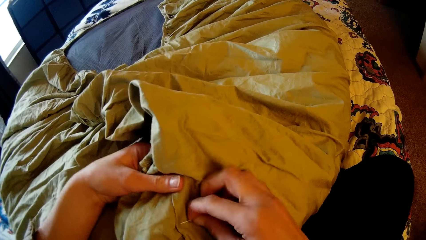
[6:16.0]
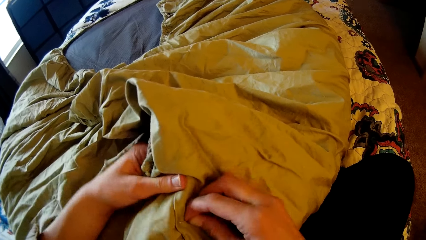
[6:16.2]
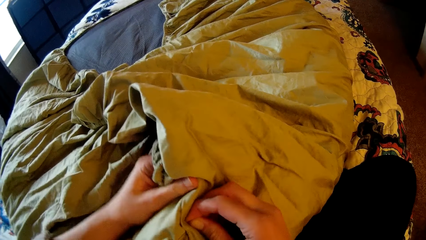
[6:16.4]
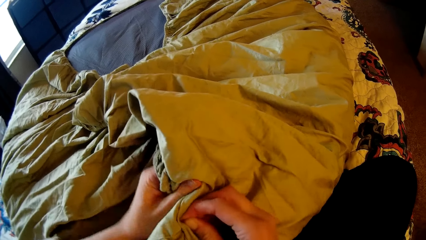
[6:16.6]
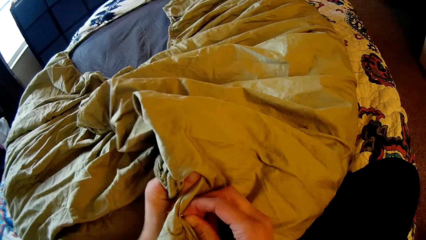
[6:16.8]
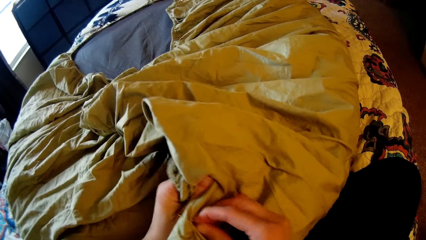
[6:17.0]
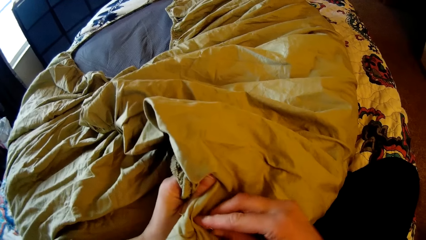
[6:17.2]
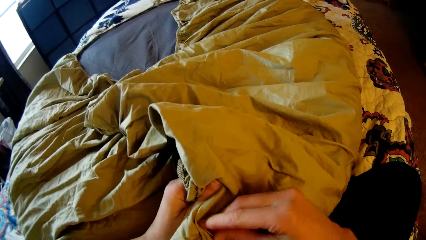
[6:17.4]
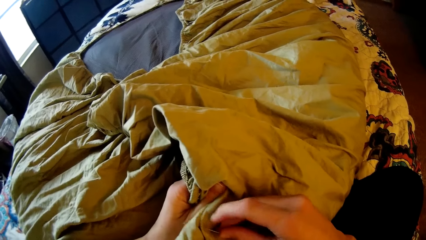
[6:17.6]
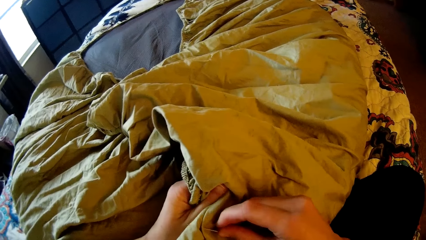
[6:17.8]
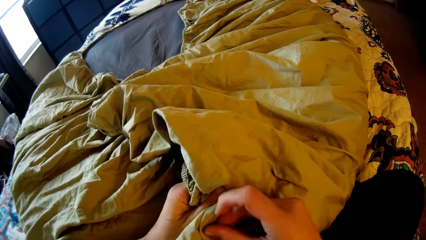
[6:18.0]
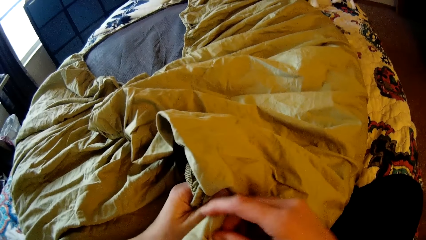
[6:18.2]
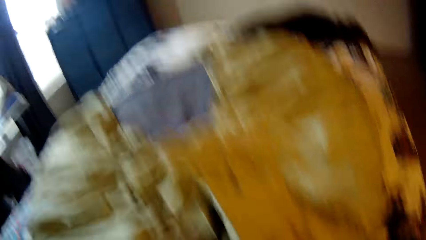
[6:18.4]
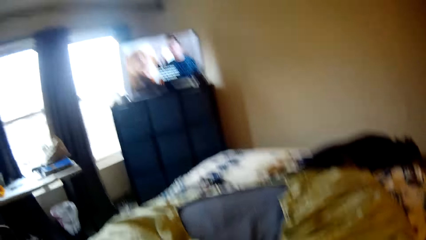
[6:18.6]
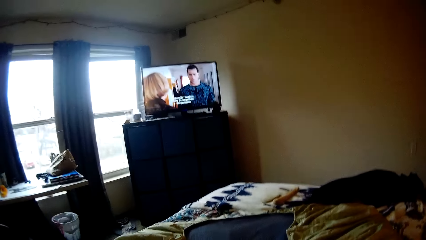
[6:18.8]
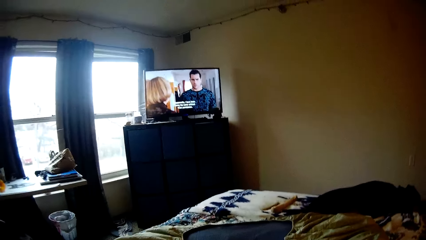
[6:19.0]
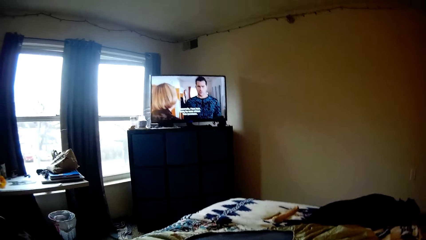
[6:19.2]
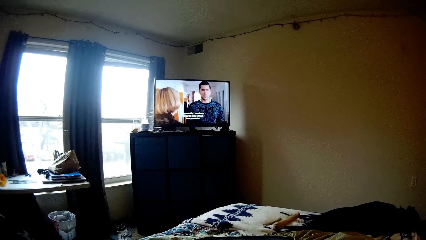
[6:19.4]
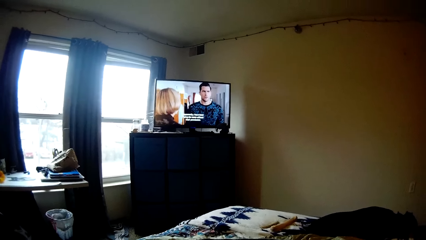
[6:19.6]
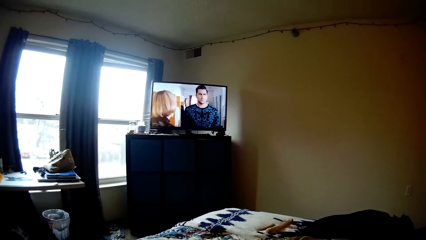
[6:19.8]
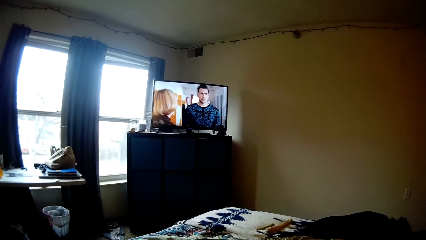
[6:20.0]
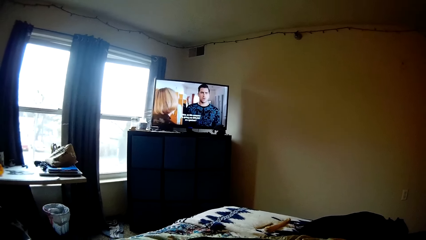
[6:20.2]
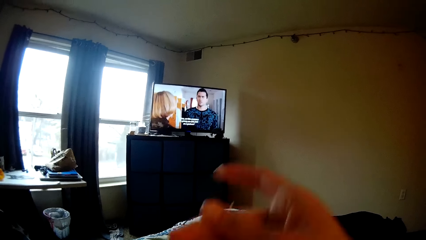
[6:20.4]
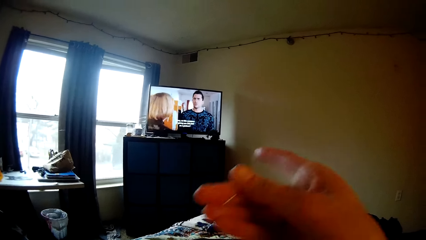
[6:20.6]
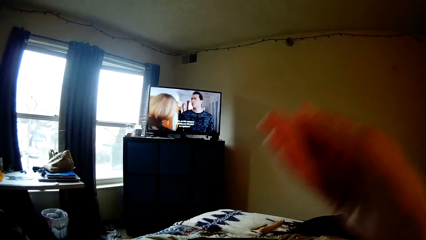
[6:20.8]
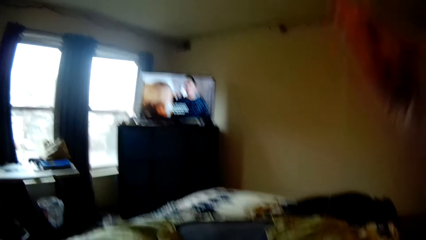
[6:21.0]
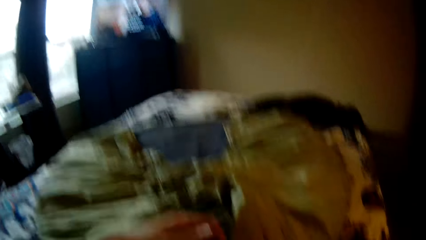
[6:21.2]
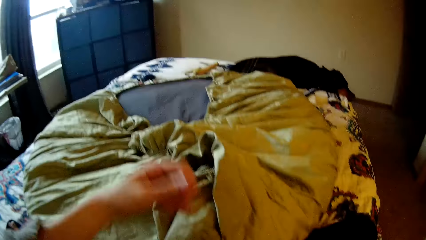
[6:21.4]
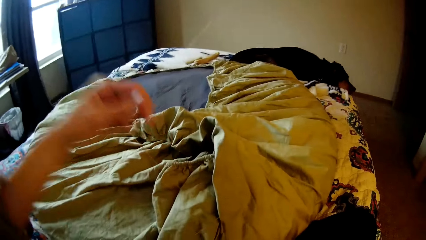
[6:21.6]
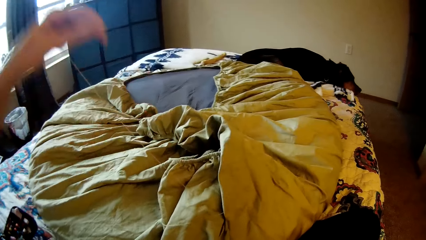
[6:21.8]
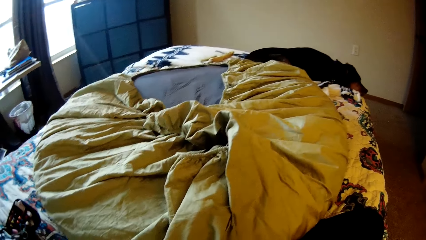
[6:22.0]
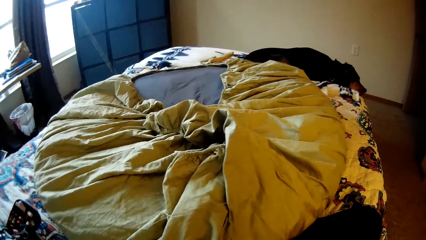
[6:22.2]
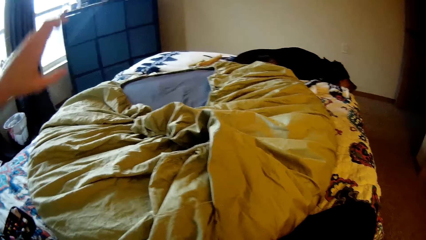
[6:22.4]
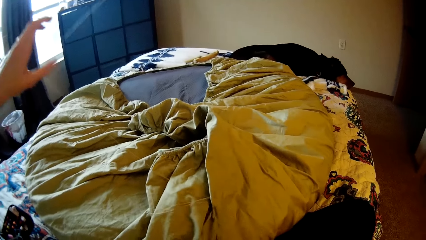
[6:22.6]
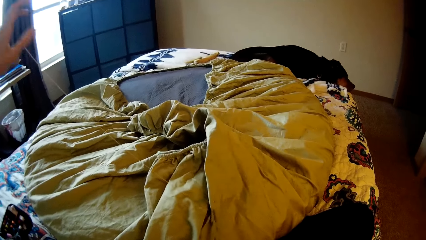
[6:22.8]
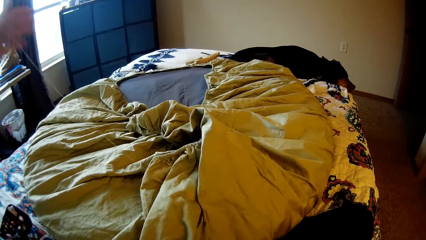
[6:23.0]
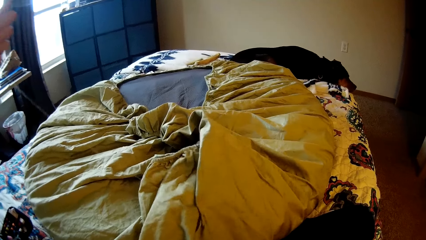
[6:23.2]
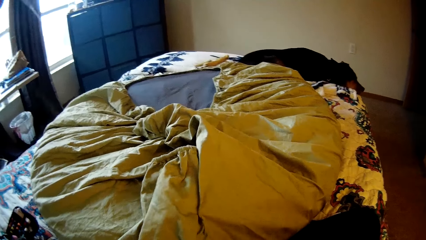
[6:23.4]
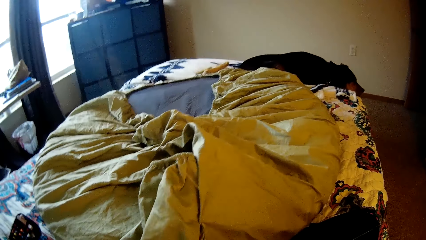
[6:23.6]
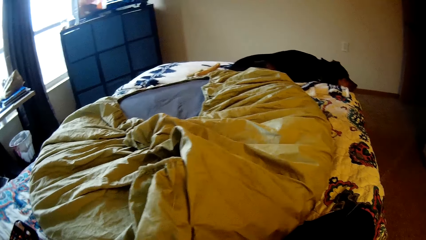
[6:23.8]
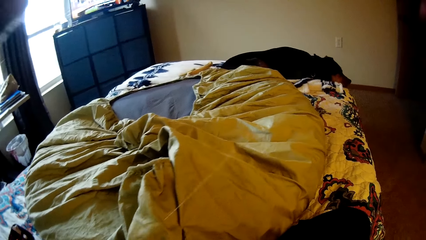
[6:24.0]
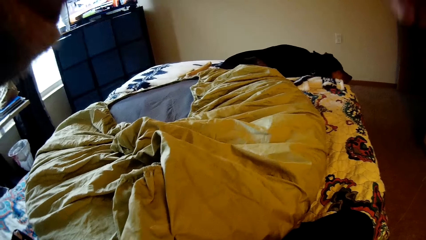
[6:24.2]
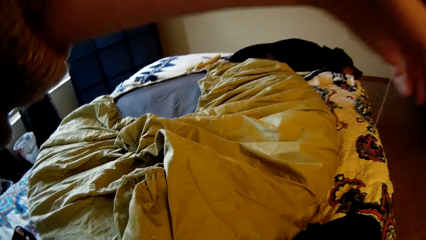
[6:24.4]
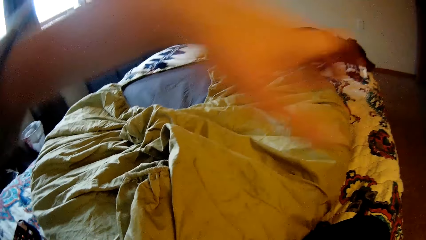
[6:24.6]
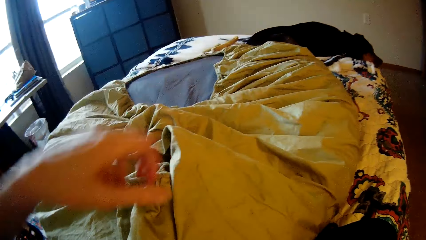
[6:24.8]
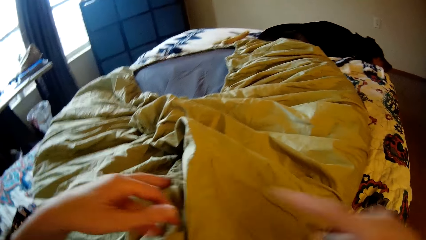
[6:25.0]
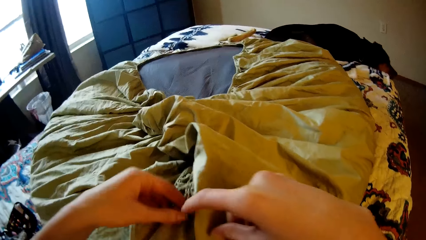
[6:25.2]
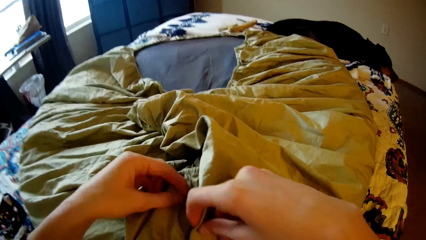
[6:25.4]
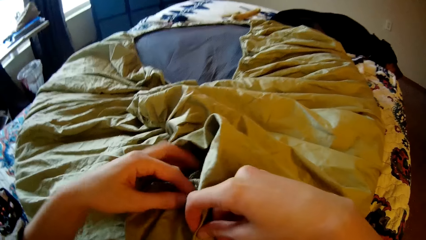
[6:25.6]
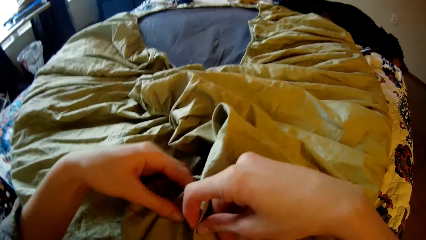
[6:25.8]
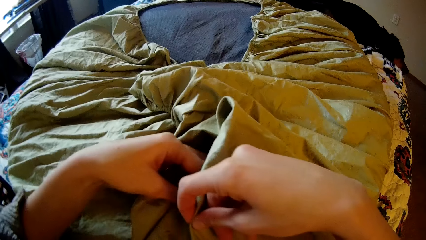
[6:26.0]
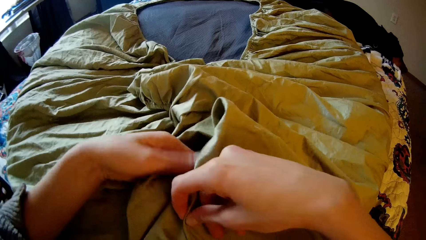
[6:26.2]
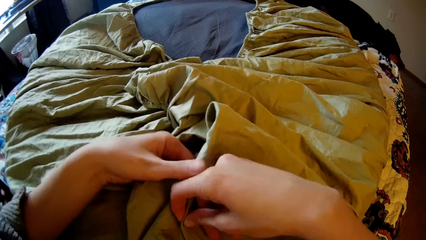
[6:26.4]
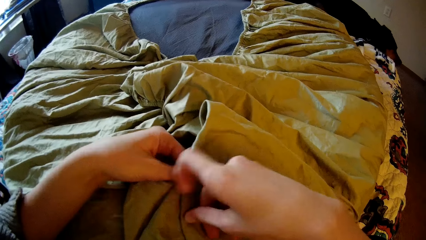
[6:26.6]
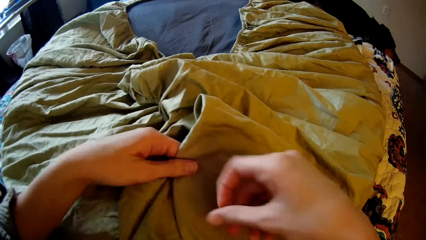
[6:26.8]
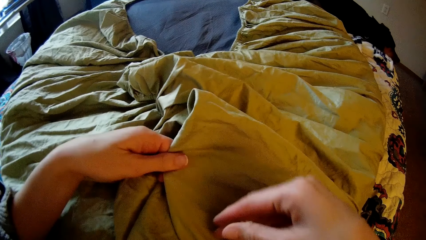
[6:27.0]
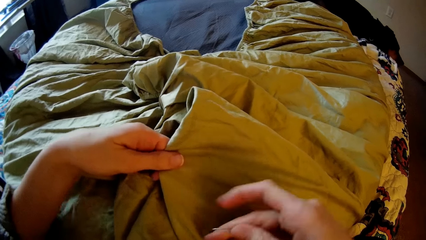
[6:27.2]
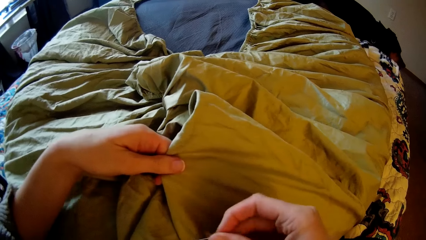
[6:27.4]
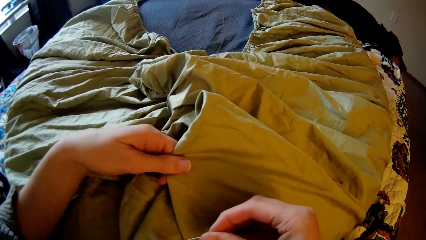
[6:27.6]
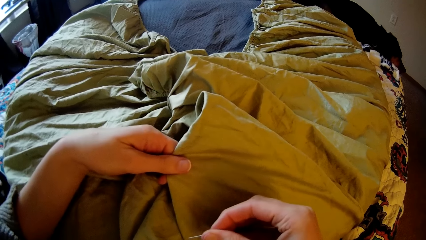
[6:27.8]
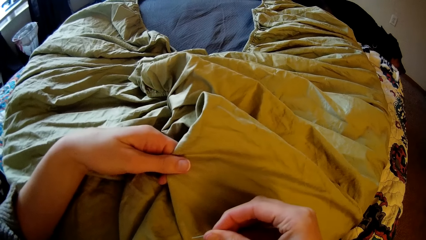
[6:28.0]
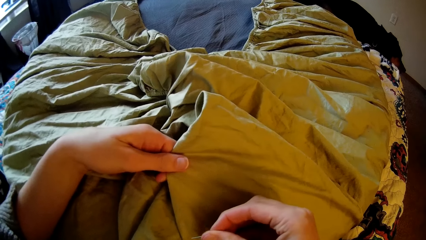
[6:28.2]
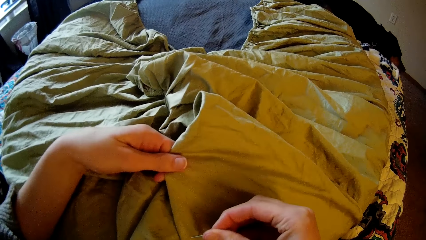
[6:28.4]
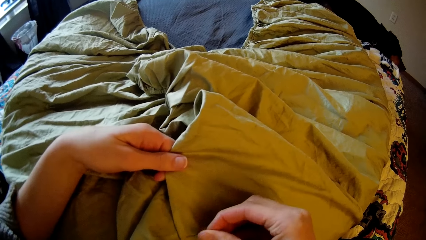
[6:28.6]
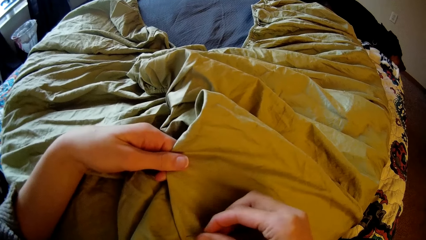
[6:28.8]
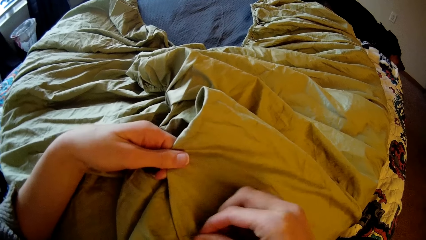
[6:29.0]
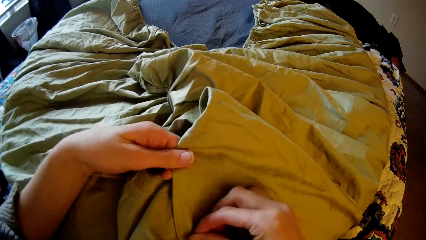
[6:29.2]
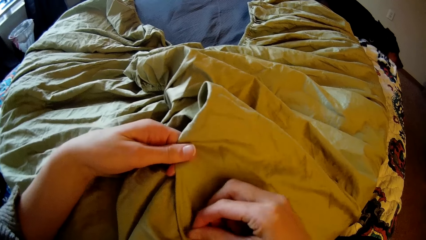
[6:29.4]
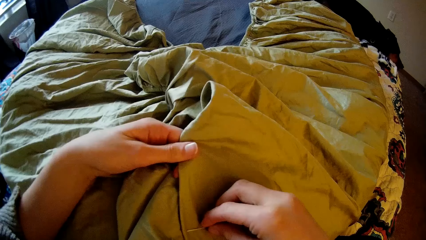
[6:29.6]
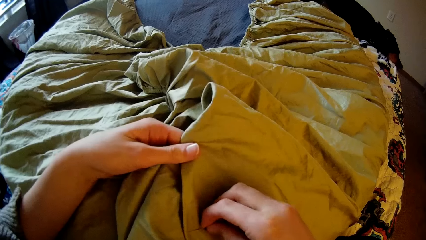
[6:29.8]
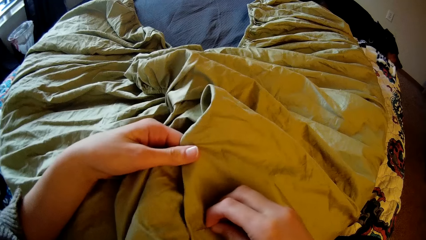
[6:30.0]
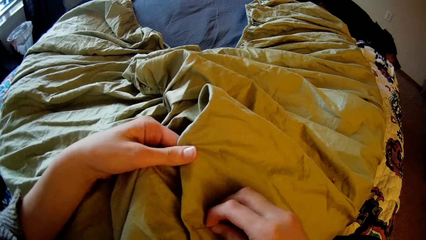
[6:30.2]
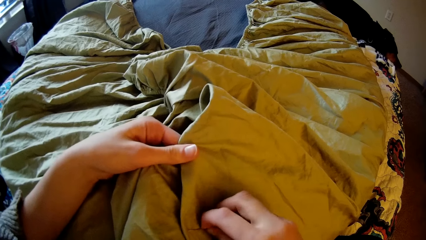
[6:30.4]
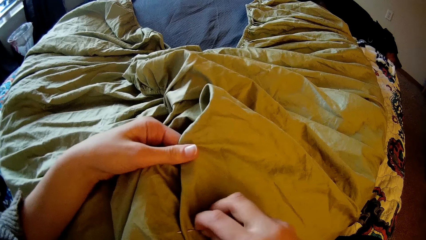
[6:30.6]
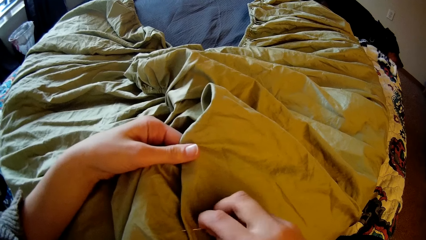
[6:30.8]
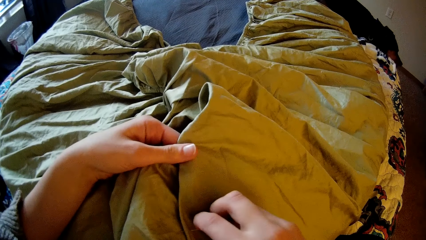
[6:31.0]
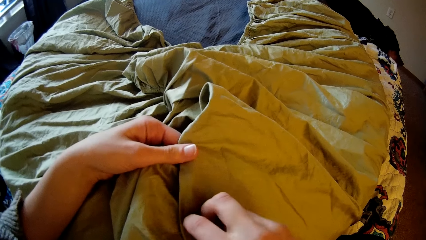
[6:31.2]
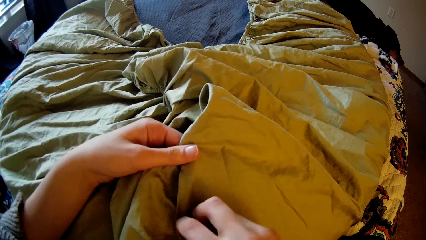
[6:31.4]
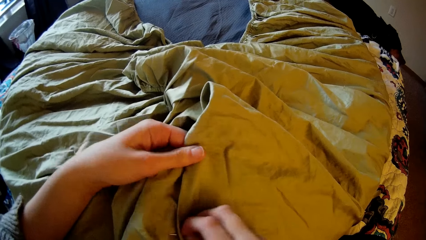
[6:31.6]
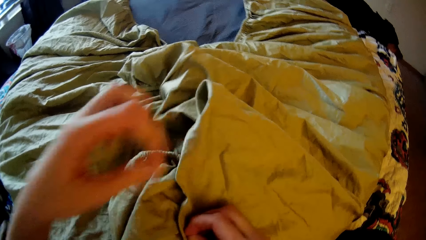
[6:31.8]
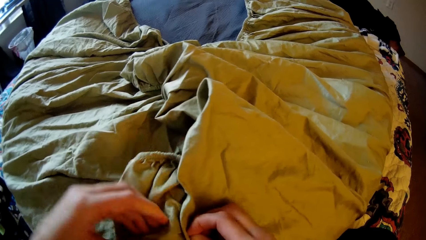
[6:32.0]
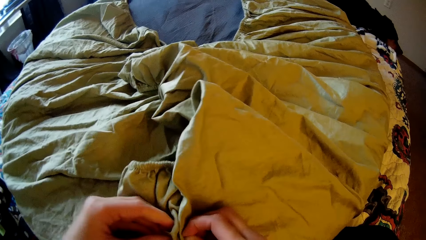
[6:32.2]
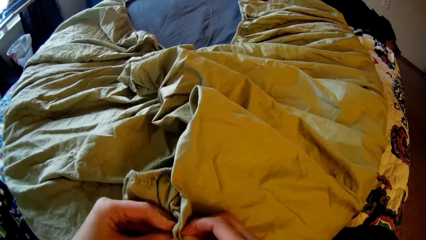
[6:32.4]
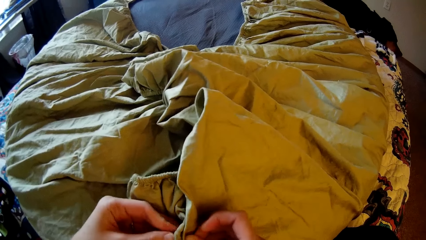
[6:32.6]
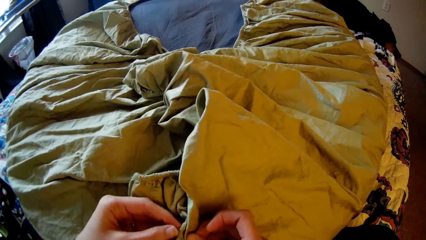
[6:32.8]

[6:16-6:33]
The camera wearer looks up at the television. She strengthens the sewing thread. She adjusts the bean bag with her hands. She sews the bean bag with the needle and thread in her right hand.
